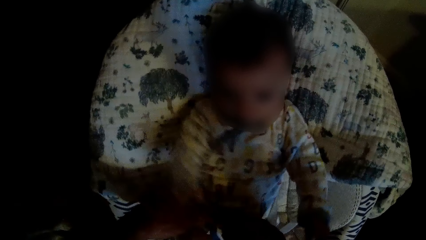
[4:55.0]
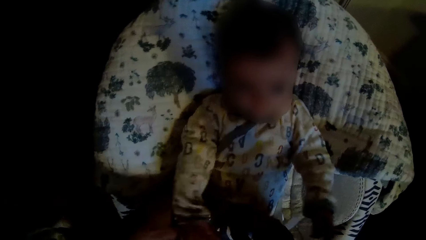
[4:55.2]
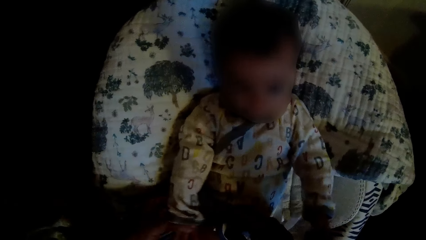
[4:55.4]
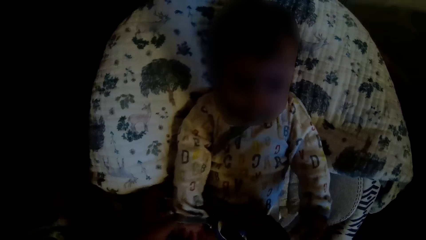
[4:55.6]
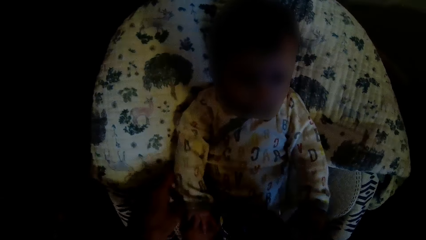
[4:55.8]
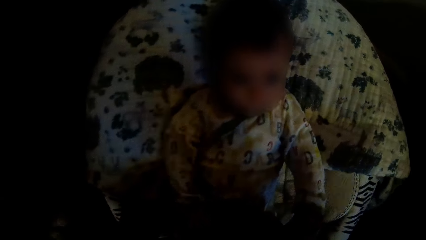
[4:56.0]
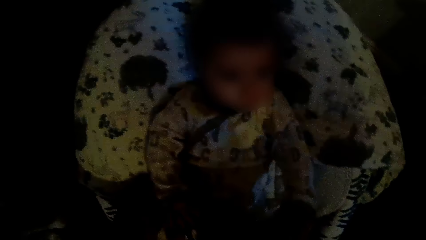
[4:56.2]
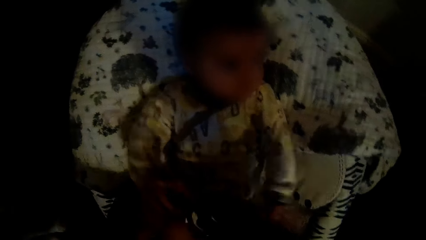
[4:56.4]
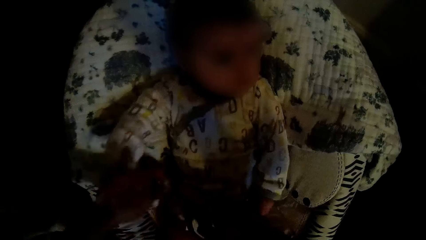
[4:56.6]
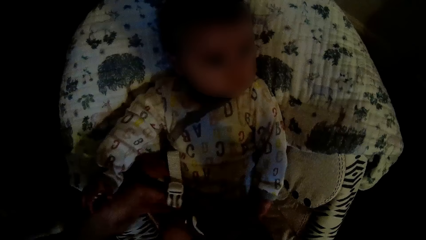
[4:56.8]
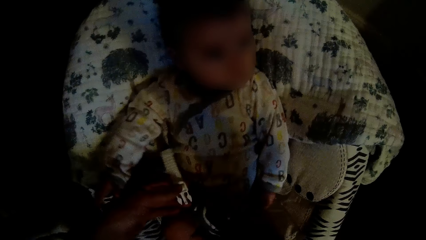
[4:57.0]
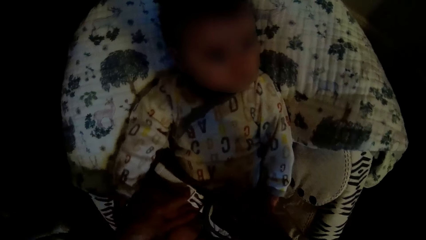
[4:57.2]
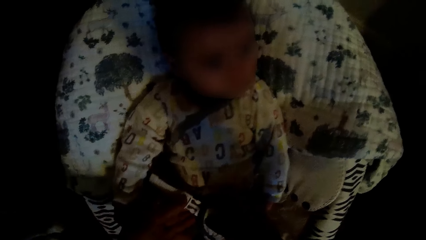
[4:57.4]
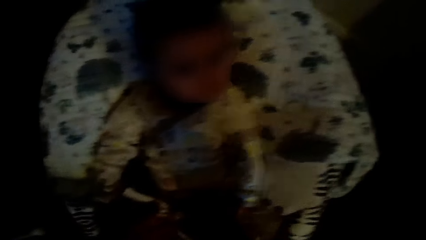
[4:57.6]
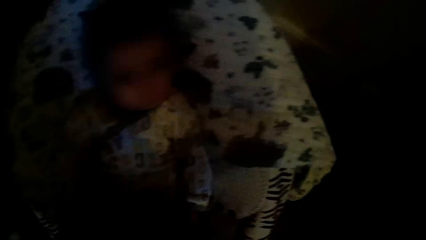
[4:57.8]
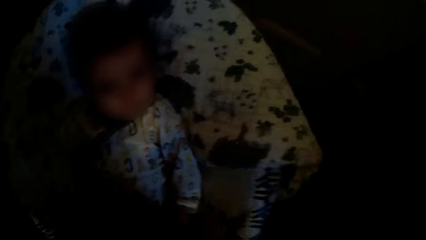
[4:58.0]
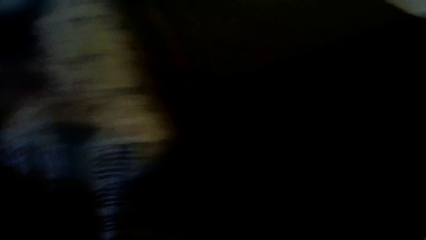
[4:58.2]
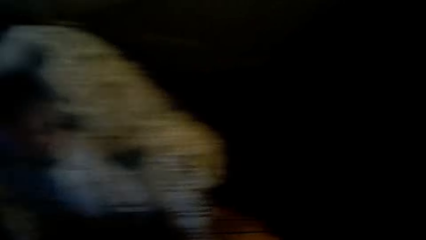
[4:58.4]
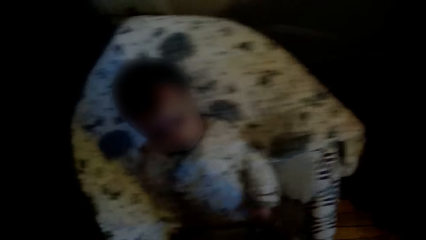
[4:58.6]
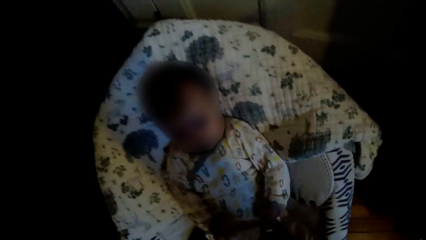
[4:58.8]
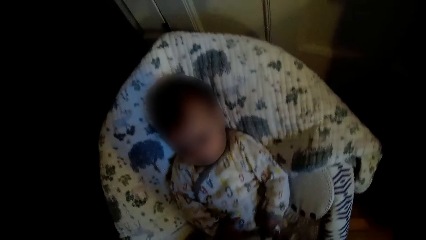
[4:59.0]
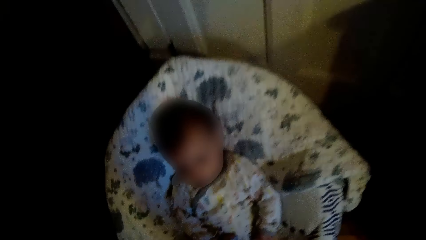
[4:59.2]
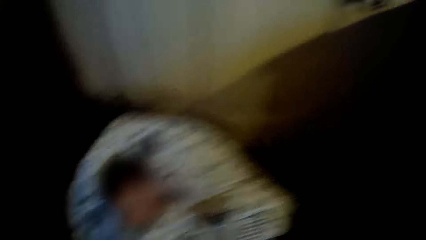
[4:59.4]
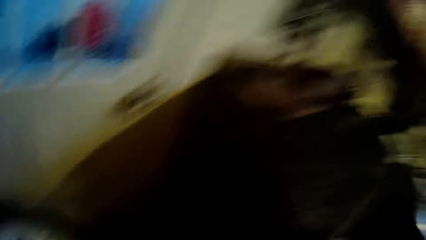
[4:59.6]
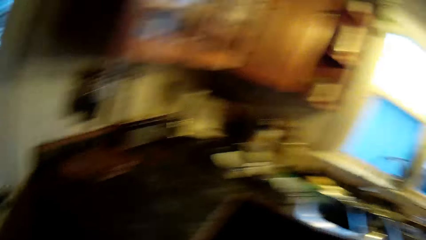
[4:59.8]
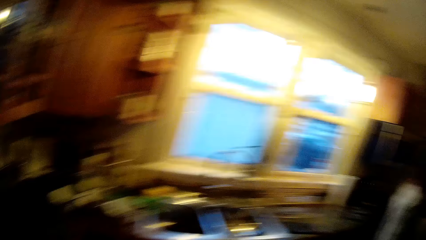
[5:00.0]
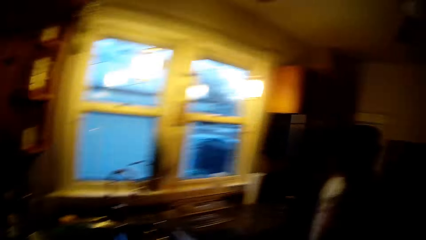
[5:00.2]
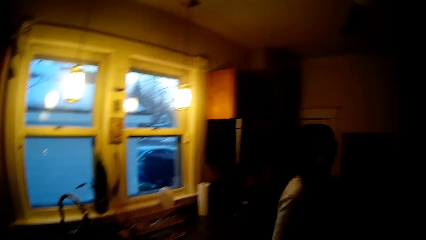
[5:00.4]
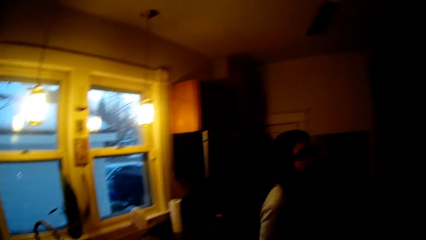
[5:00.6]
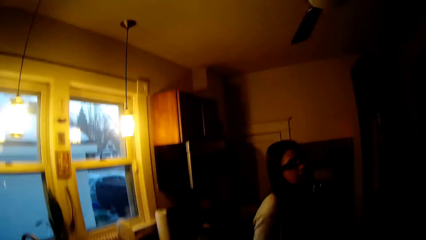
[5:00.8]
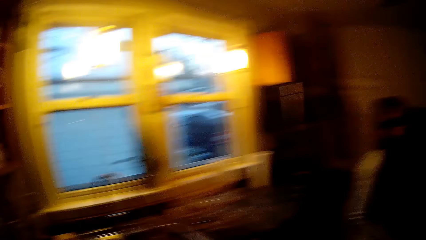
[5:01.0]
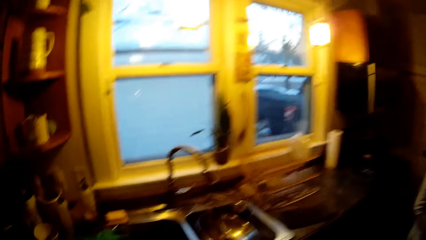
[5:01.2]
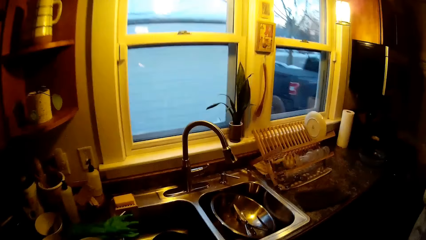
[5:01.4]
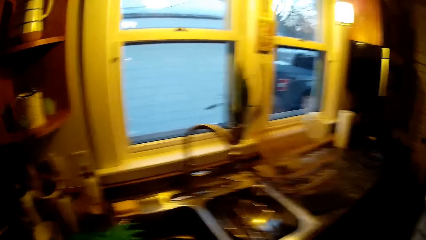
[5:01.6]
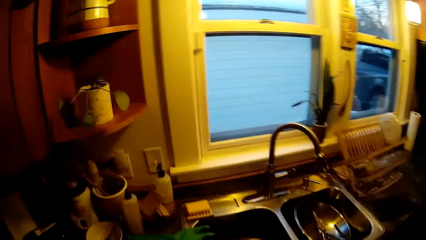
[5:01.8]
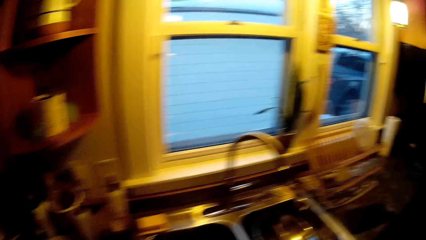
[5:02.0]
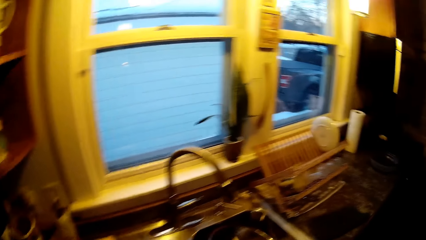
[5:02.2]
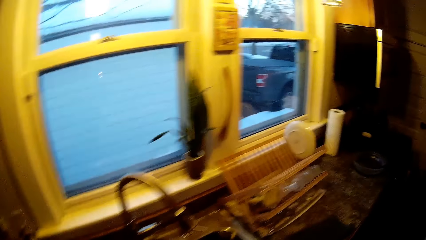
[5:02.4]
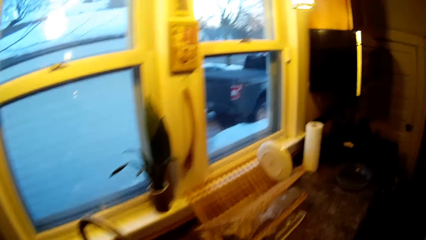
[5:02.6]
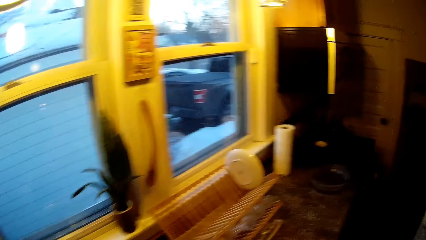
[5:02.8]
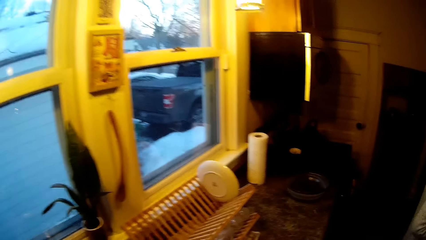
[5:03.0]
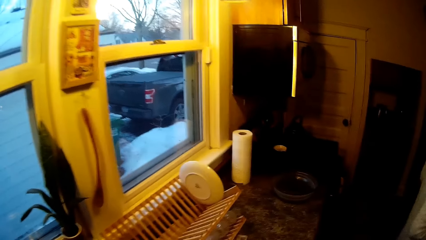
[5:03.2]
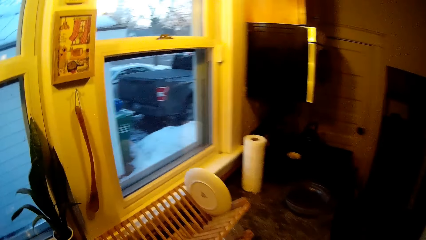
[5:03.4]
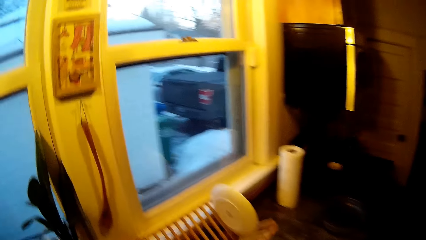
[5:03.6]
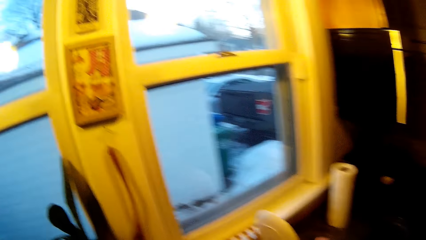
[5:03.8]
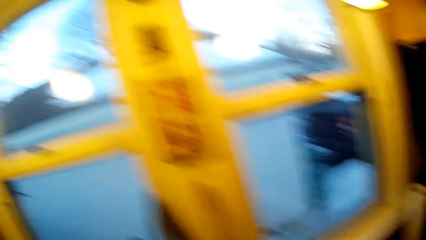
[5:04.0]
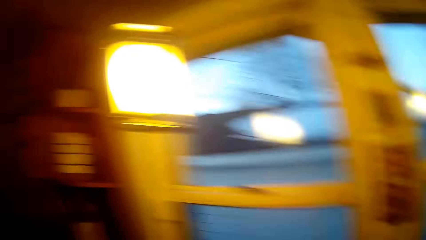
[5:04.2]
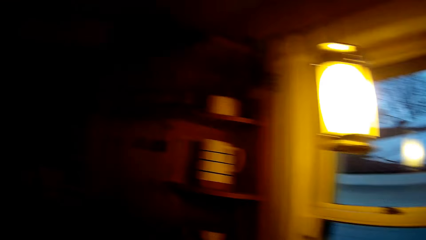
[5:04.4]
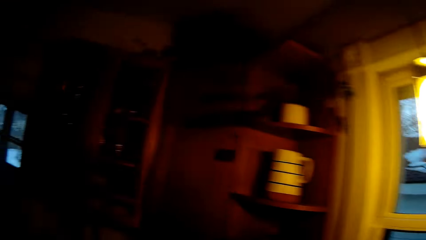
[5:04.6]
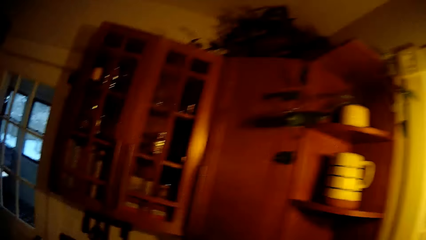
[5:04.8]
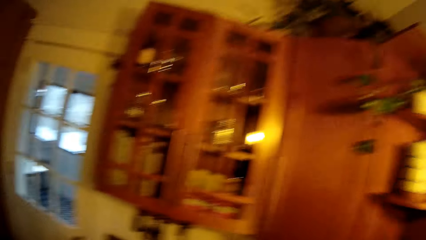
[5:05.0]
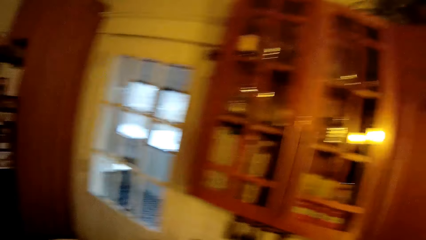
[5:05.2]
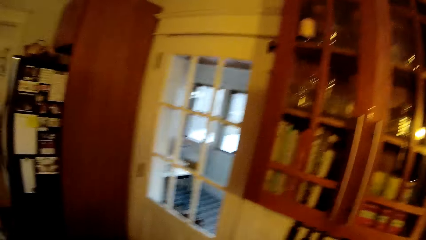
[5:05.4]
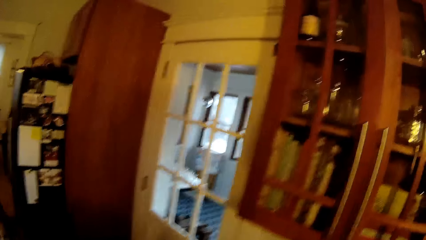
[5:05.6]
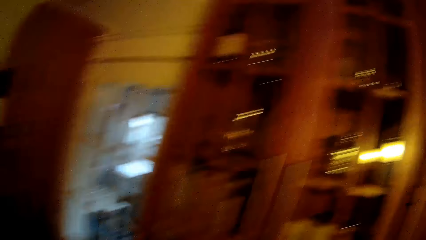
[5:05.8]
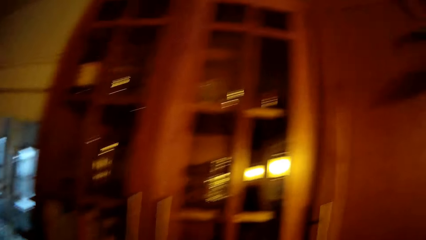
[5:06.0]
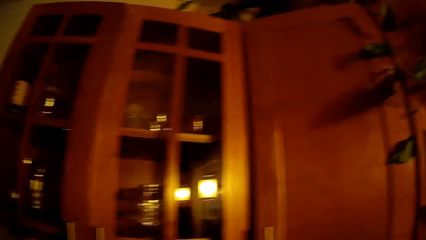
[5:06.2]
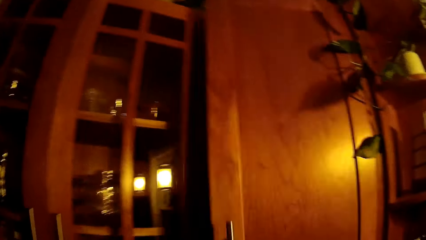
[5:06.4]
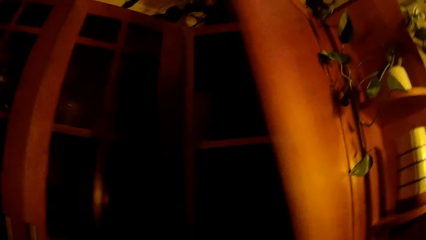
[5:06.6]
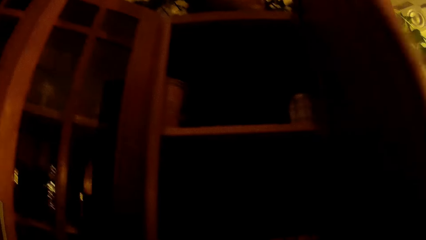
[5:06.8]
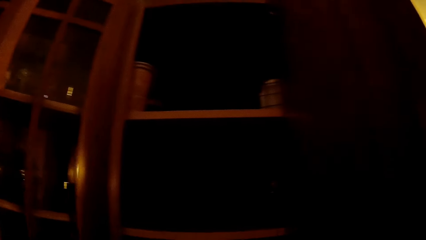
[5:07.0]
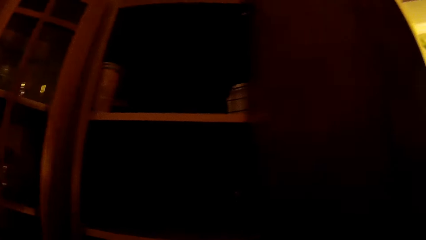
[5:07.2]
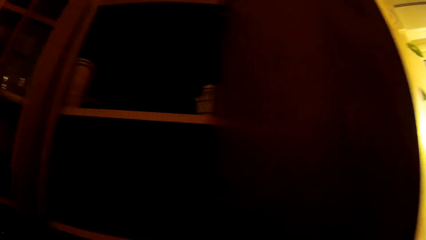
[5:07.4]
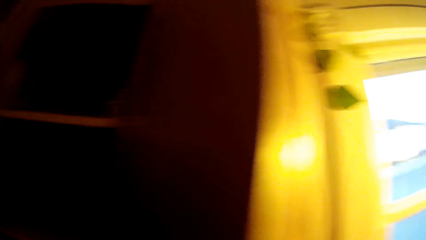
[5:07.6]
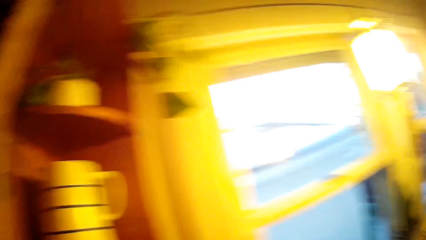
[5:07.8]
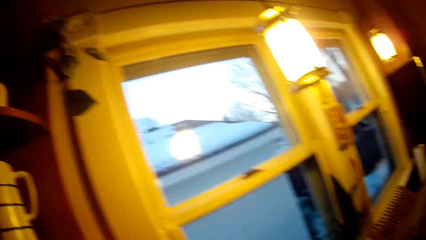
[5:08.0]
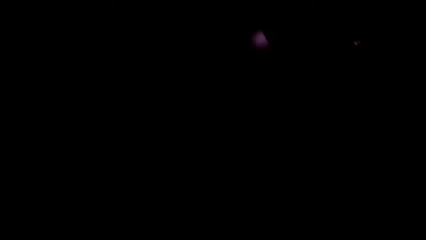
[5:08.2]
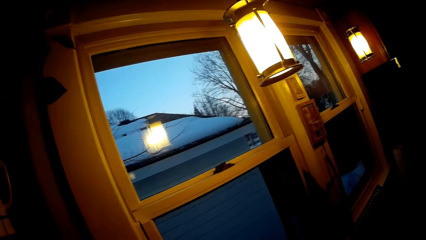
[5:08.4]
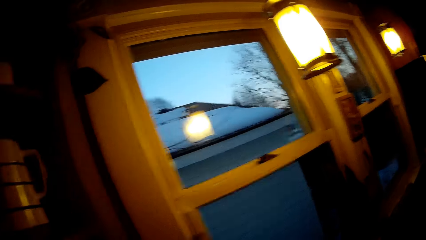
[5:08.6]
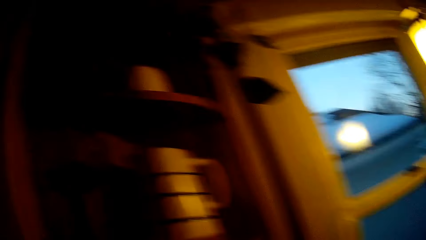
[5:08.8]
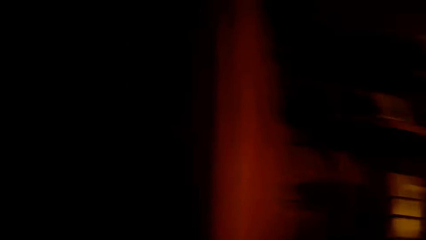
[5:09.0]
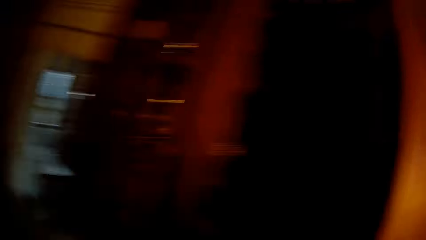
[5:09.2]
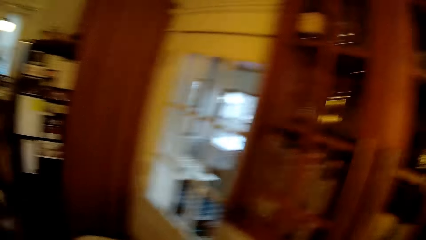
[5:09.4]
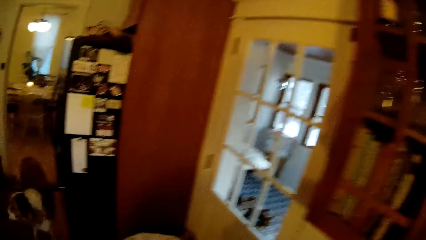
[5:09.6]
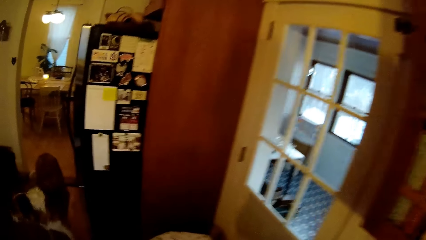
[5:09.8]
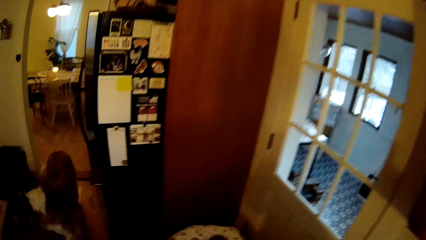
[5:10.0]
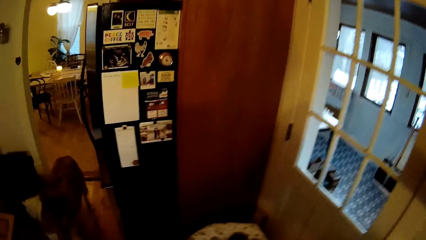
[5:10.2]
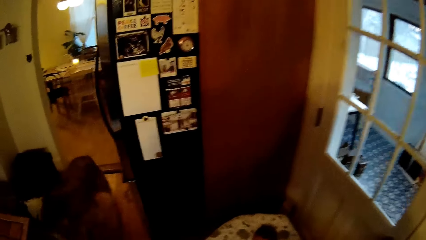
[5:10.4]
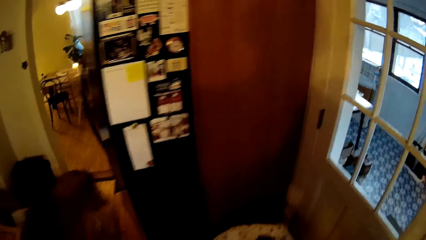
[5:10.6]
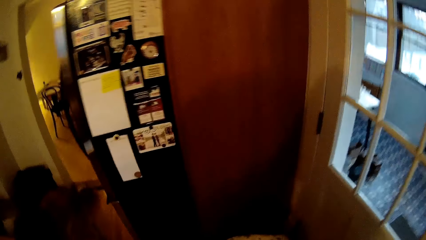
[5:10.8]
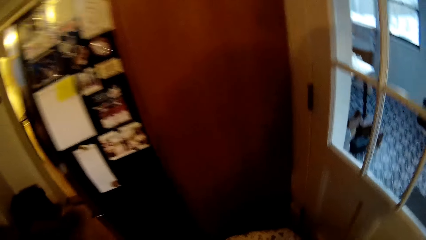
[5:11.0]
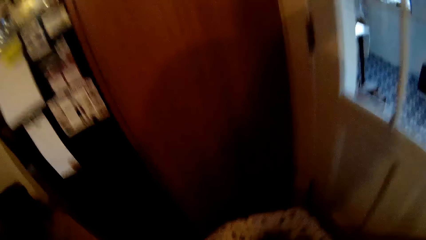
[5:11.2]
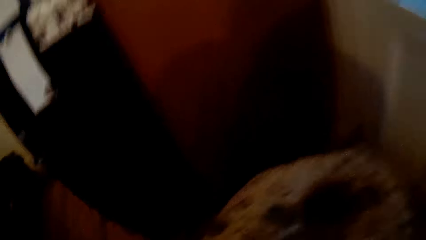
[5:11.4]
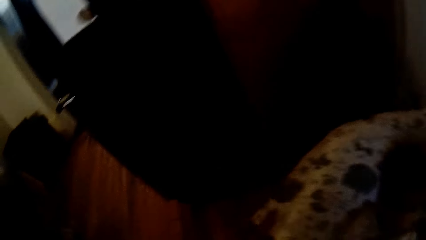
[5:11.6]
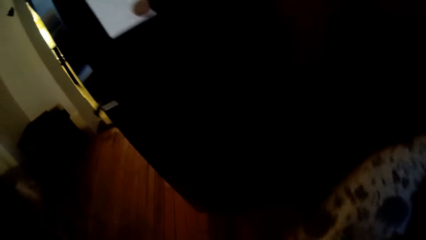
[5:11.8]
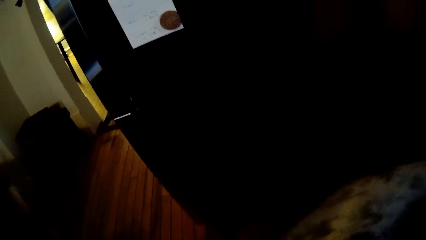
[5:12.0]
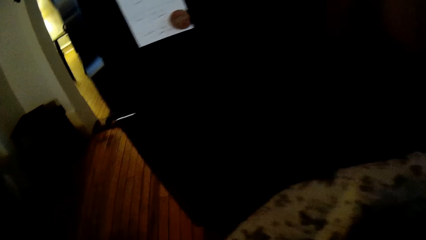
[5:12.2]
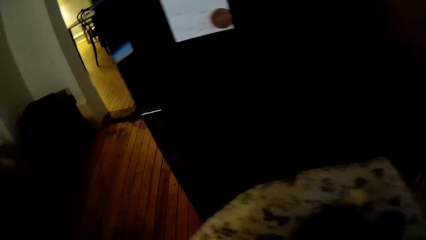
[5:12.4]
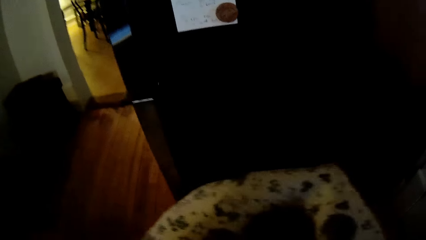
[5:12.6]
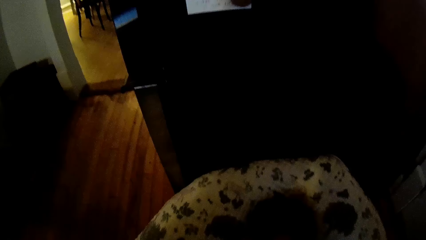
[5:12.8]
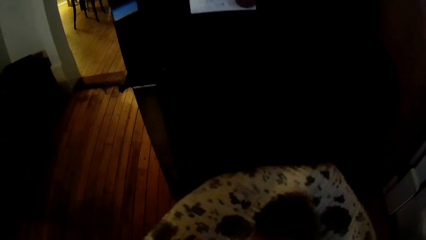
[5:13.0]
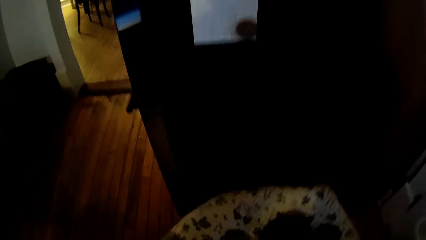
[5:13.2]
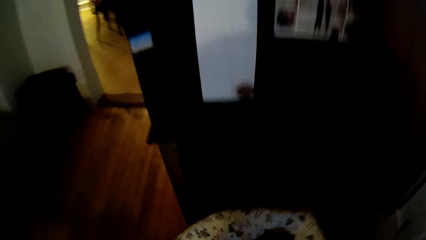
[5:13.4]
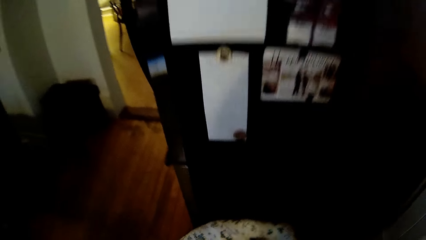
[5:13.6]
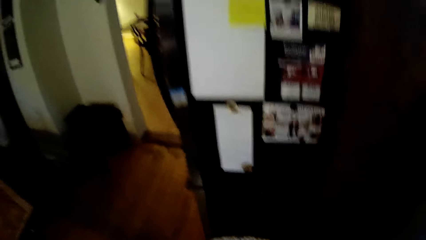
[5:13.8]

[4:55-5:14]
The camera wearer converses with the woman. He moves towards the sink. He stares at the window. He moves towards the cupboards. He opens a cupboard with his right hand. He closes the cupboard with his right hand. He picks up the utensils from the cupboard. He moves the baby in the stroller with both hands.
